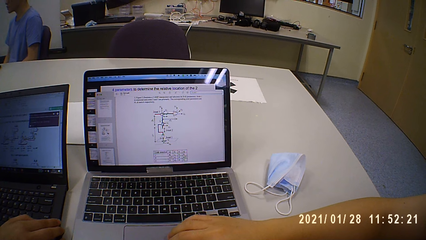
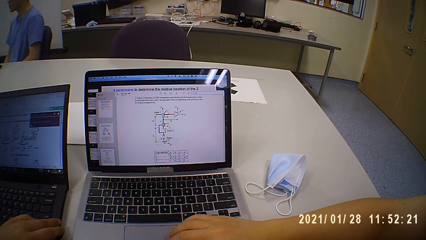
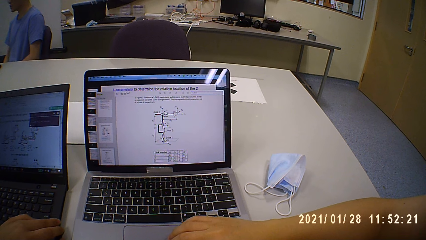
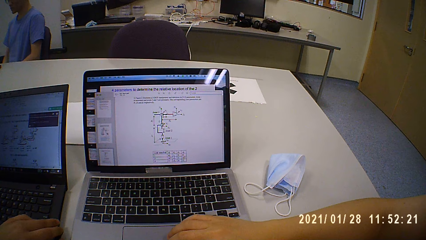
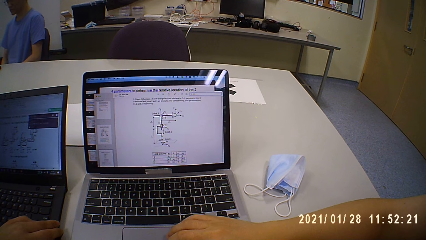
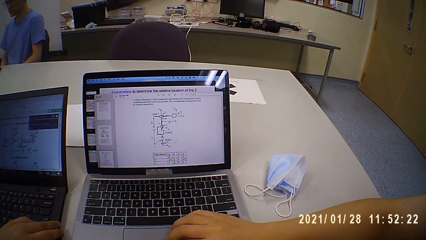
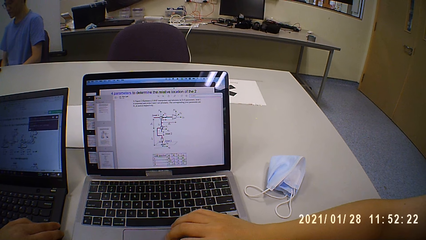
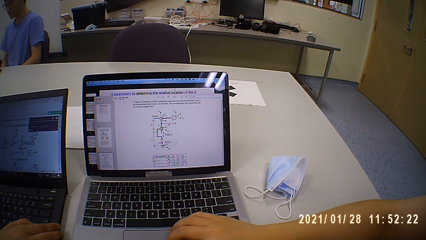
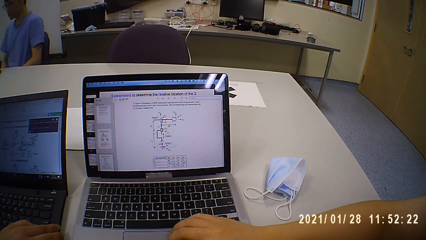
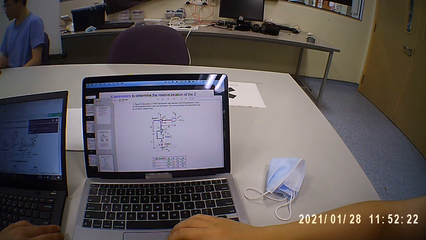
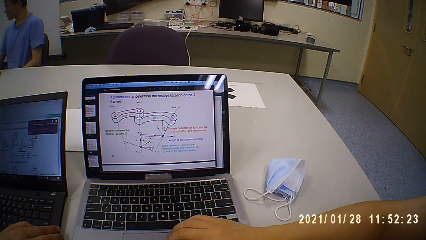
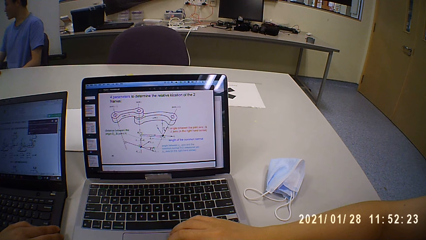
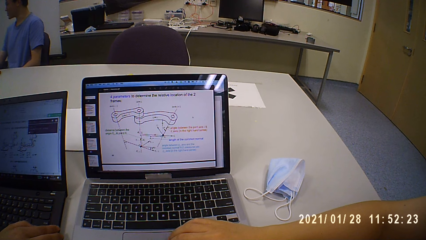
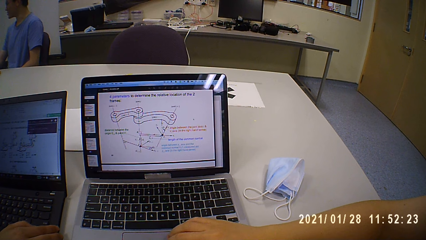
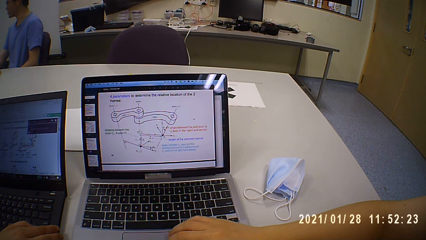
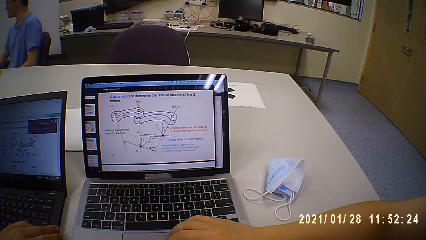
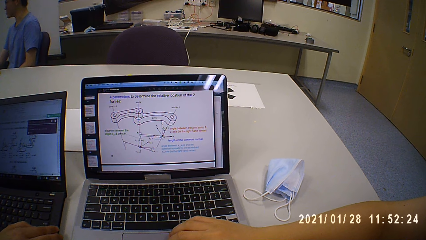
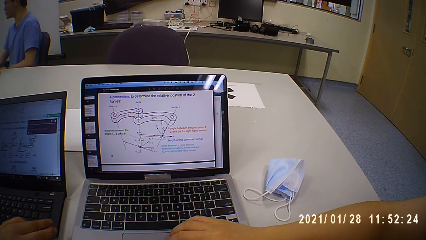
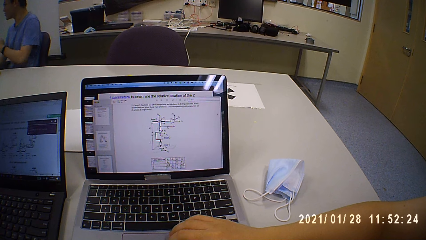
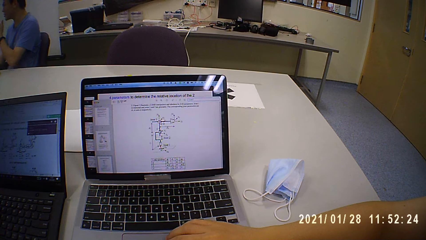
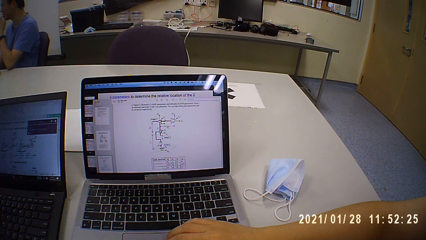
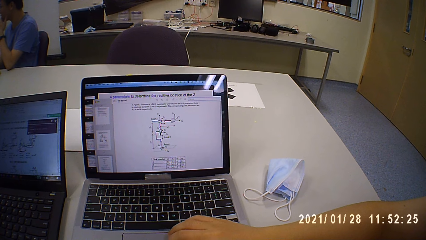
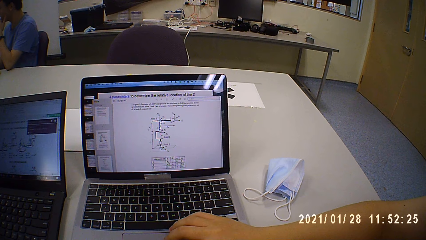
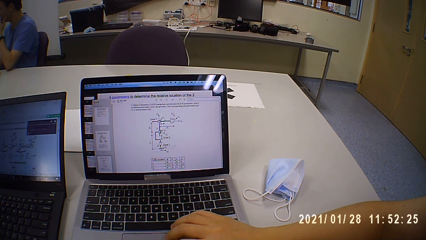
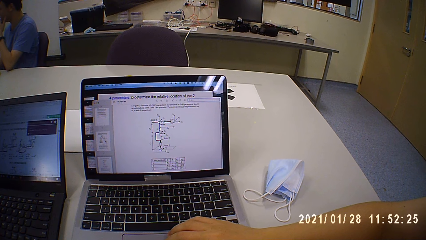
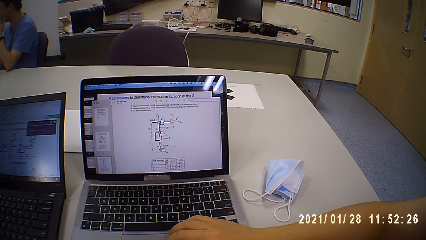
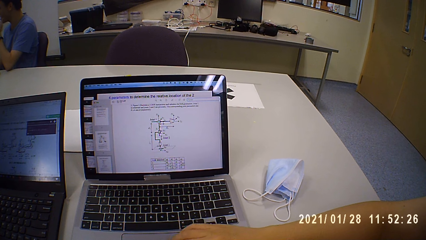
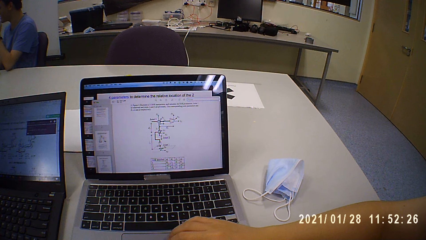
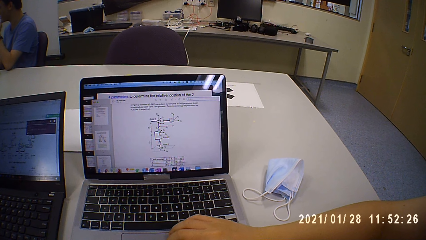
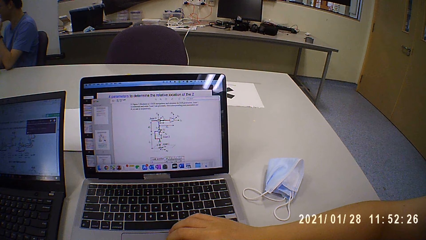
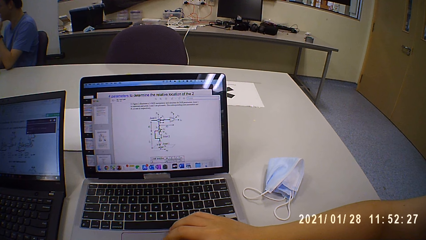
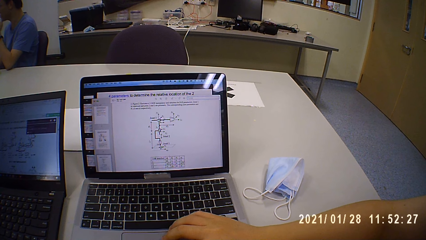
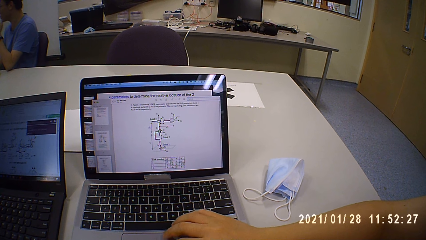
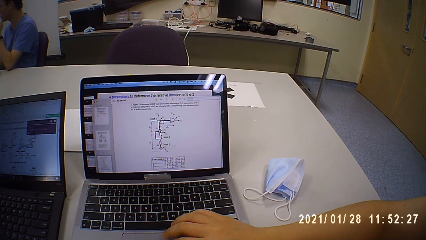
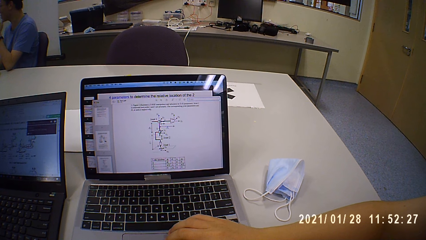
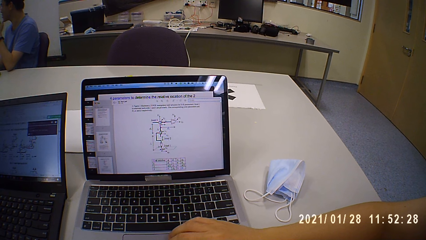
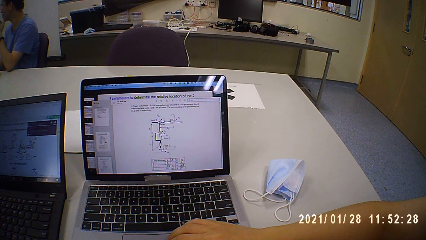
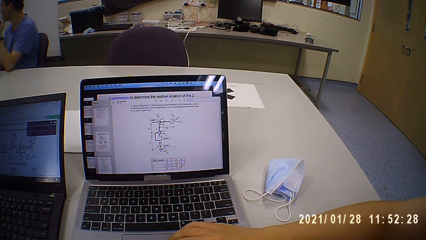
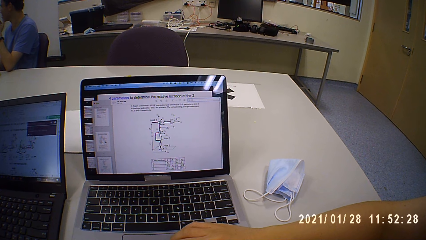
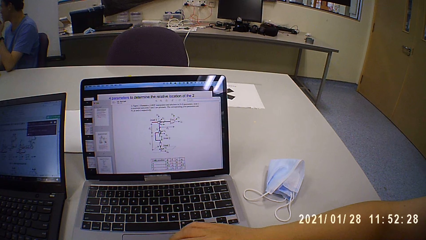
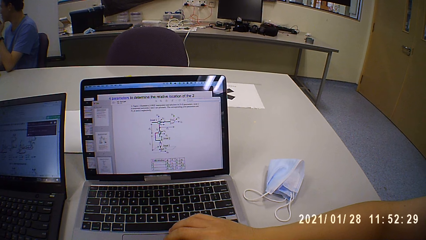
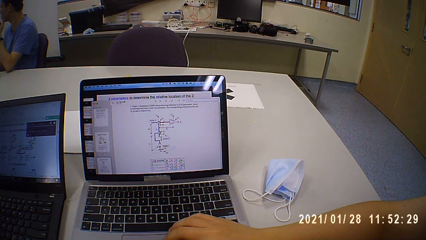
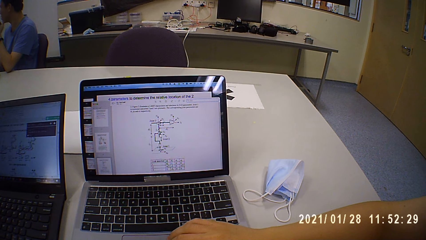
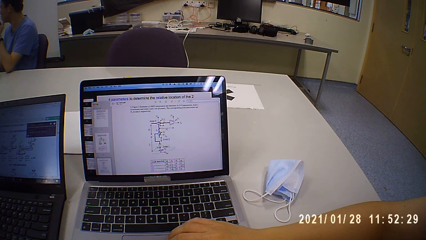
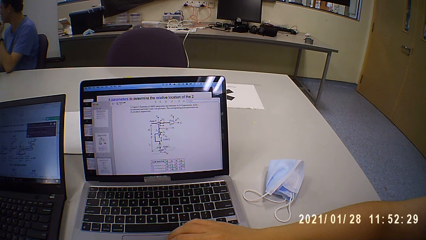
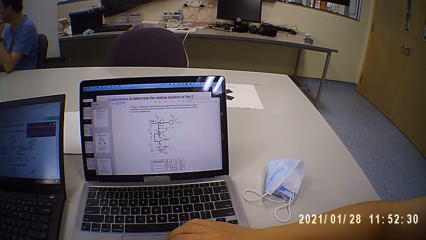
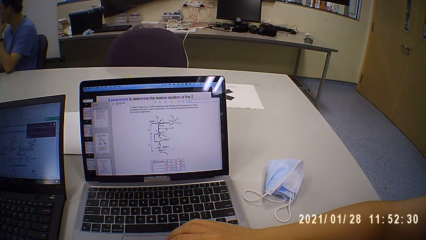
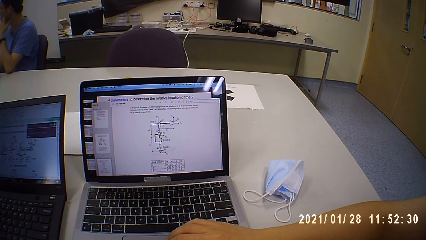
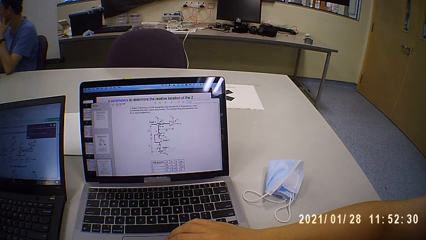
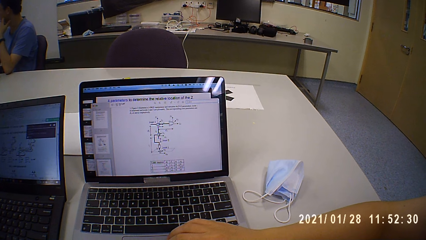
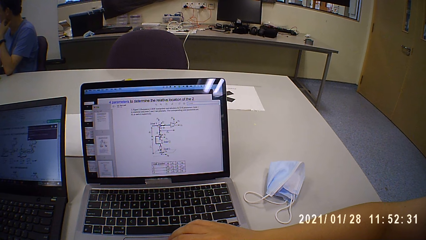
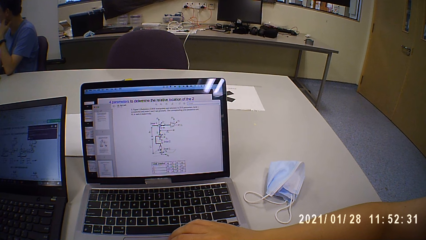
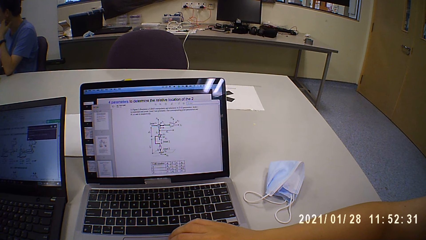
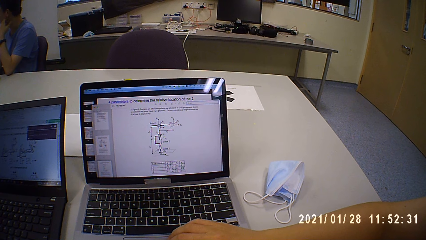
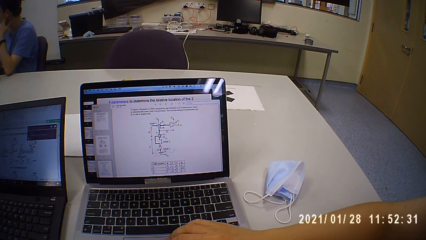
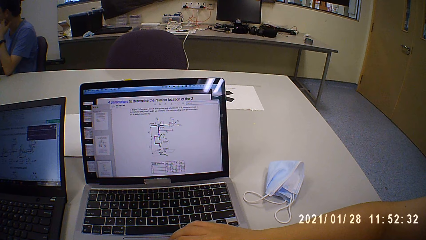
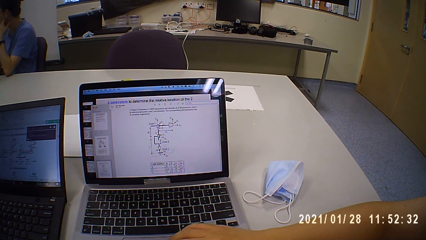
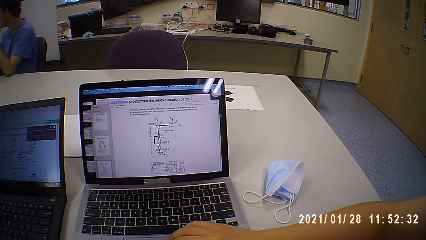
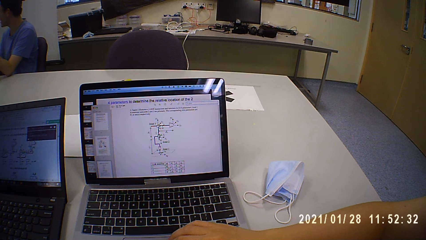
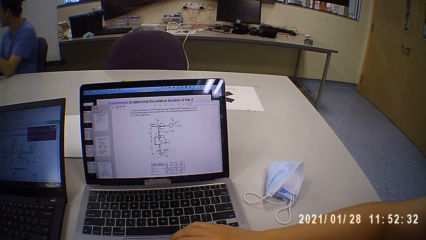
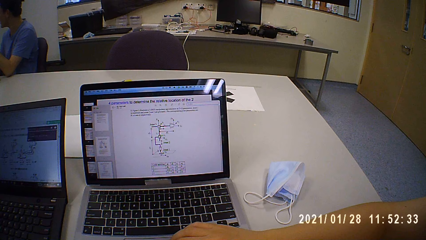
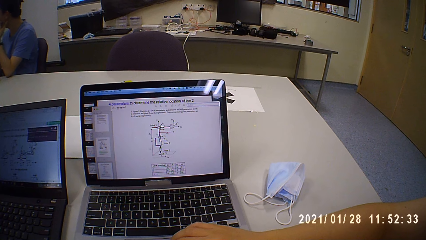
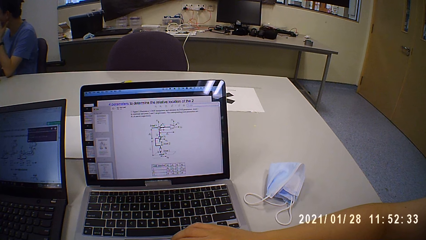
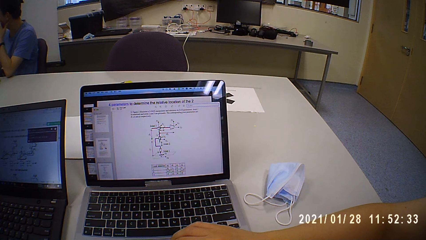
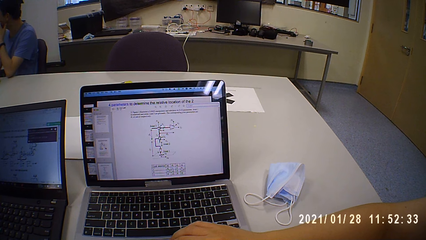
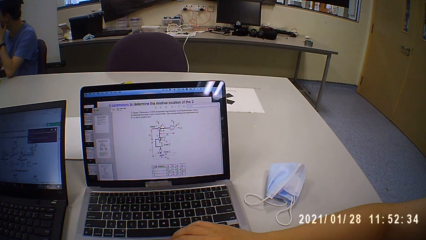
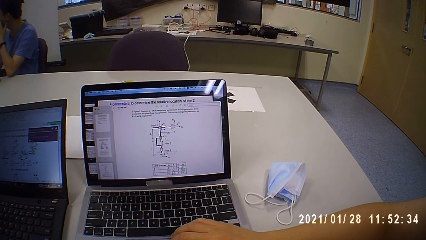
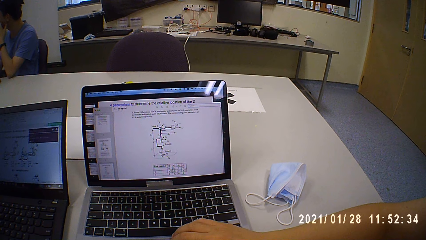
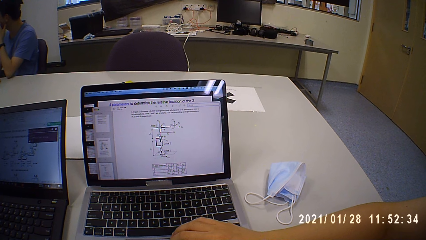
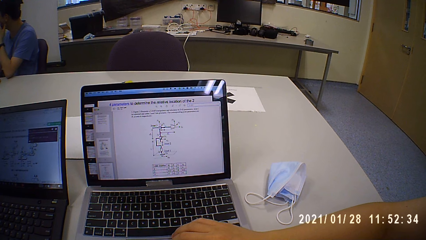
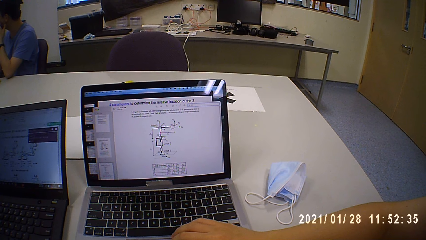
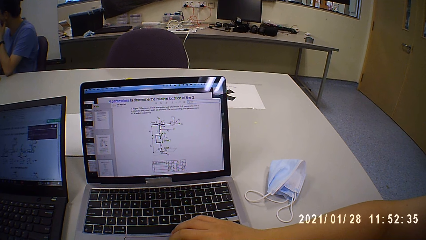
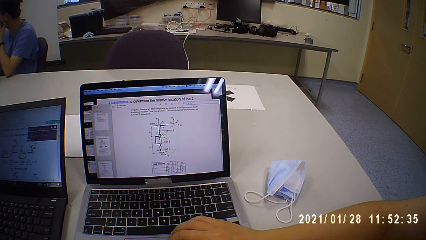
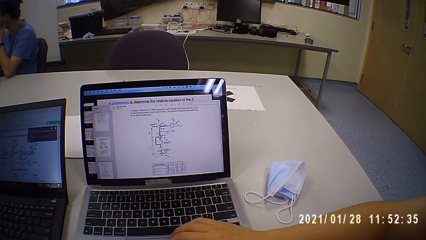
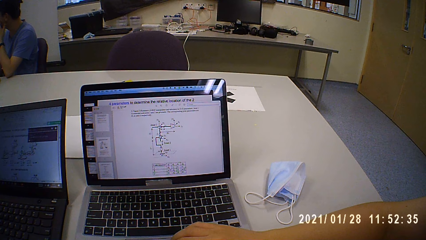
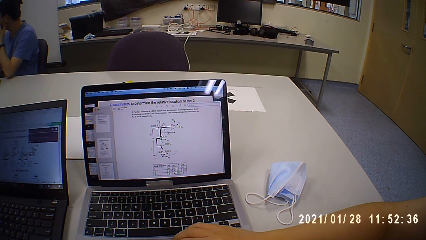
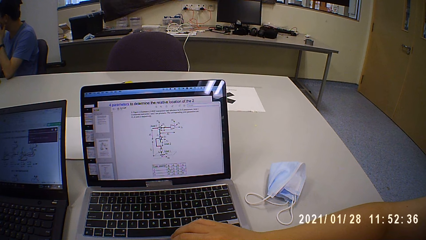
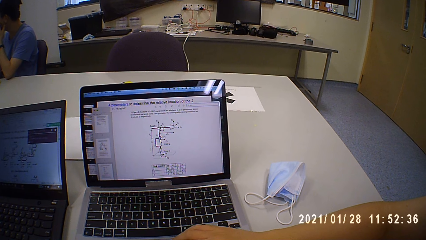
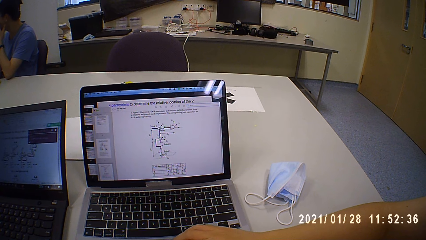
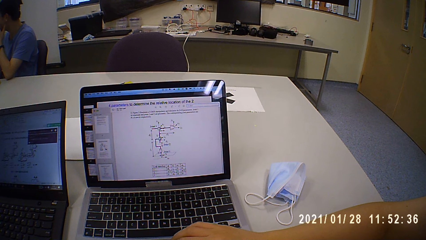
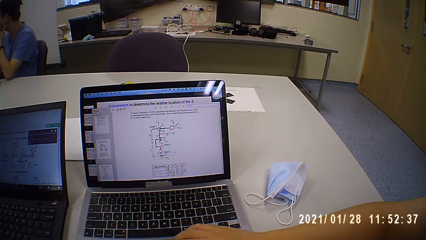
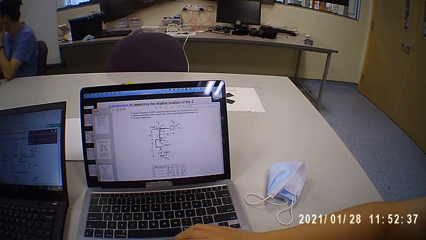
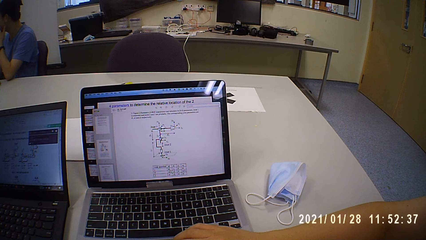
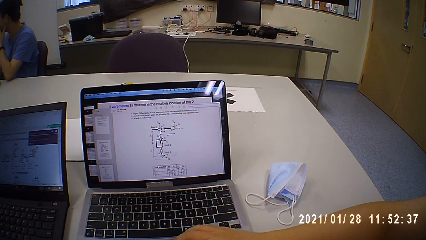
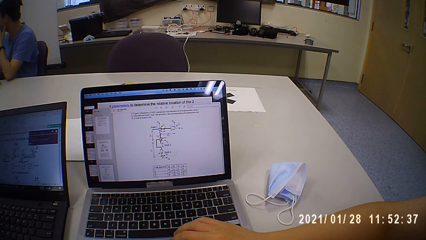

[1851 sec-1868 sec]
The man talks to the camera wearer. The camera wearer looks at the laptop and talks to the man.
